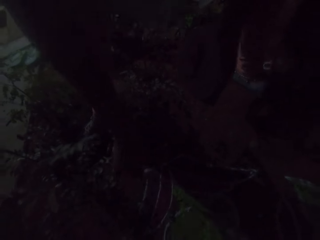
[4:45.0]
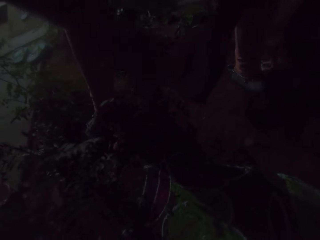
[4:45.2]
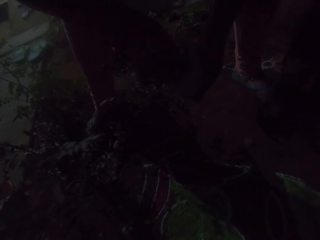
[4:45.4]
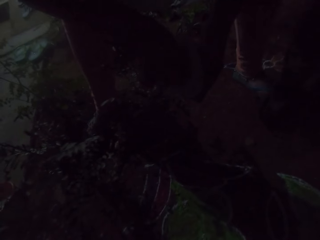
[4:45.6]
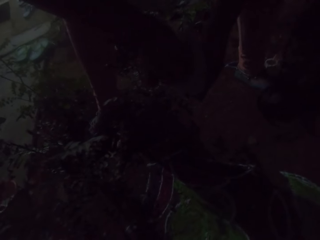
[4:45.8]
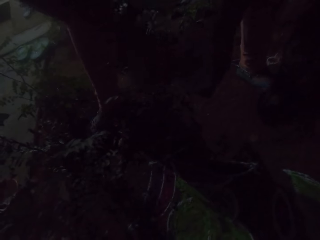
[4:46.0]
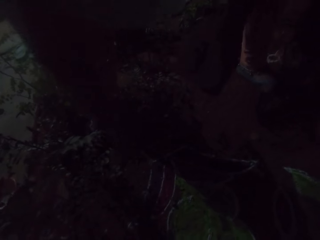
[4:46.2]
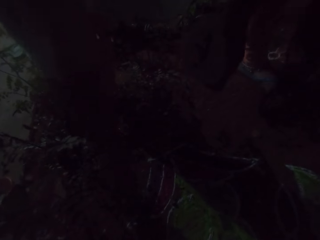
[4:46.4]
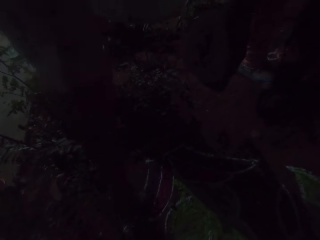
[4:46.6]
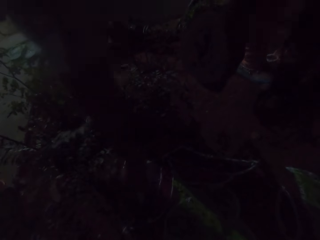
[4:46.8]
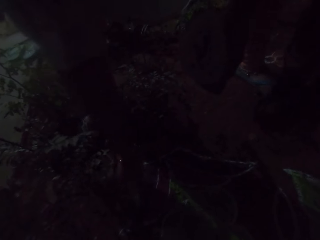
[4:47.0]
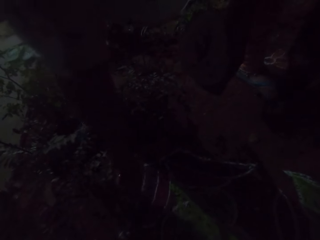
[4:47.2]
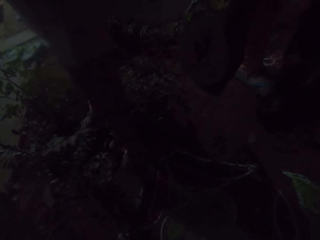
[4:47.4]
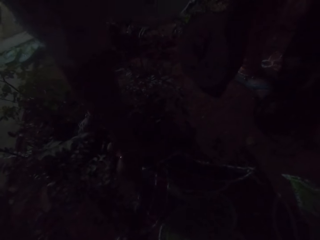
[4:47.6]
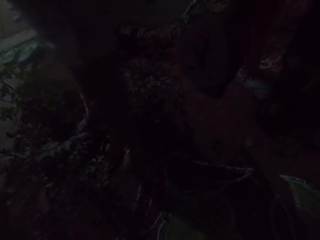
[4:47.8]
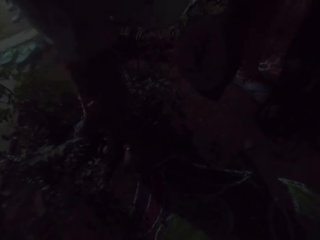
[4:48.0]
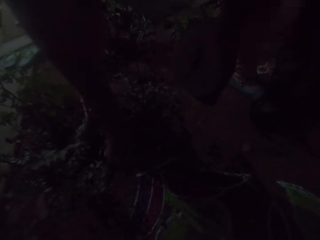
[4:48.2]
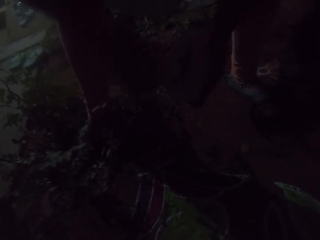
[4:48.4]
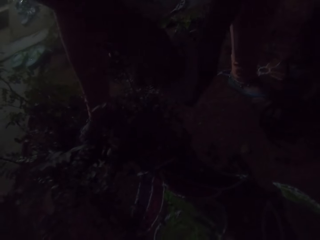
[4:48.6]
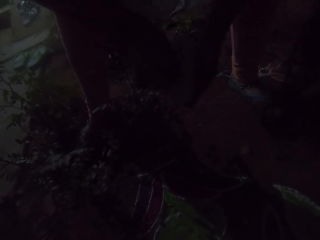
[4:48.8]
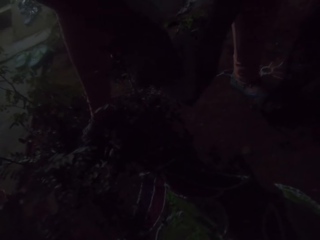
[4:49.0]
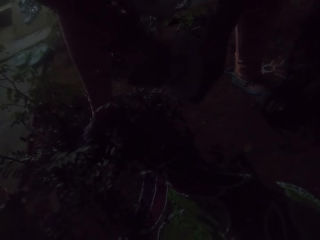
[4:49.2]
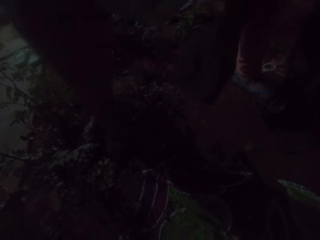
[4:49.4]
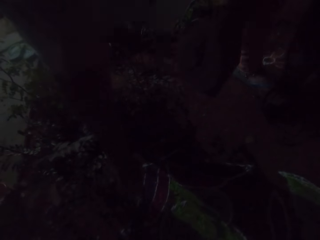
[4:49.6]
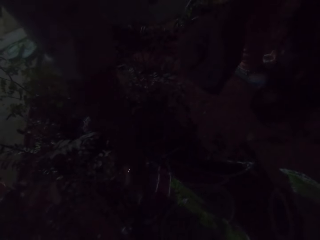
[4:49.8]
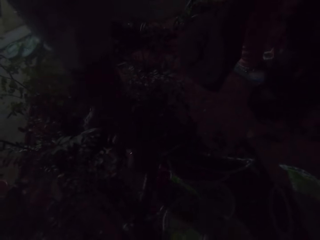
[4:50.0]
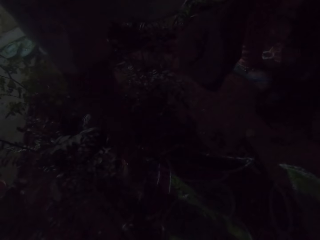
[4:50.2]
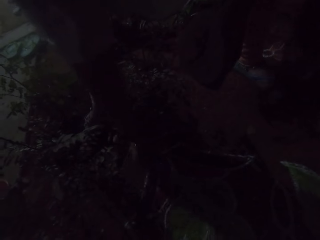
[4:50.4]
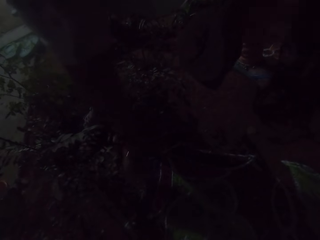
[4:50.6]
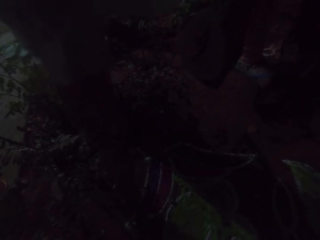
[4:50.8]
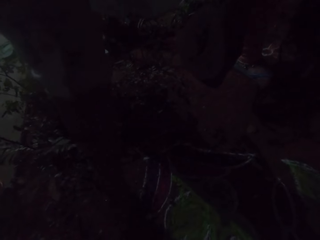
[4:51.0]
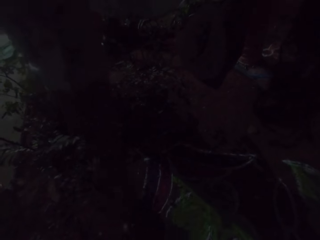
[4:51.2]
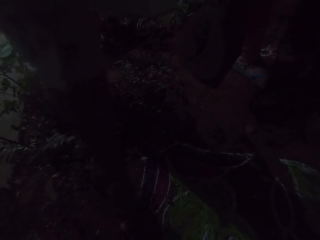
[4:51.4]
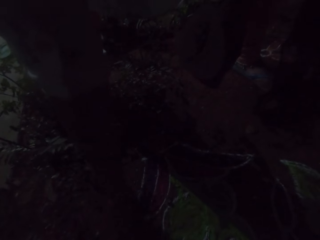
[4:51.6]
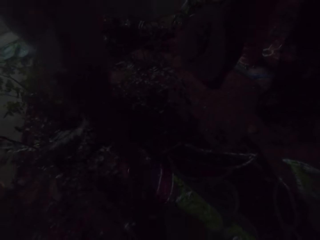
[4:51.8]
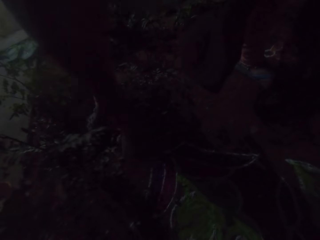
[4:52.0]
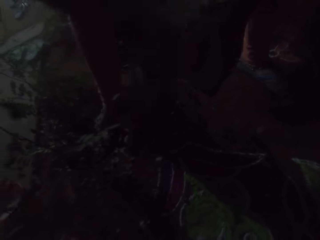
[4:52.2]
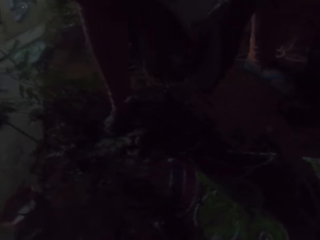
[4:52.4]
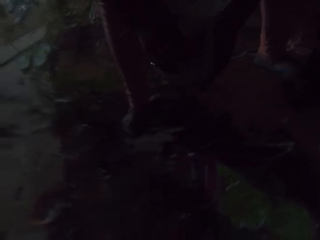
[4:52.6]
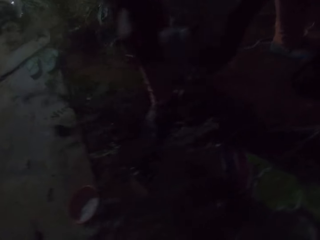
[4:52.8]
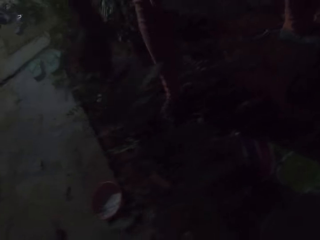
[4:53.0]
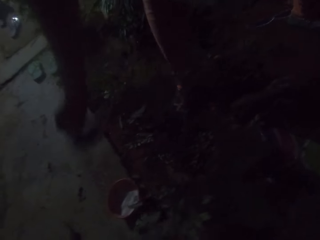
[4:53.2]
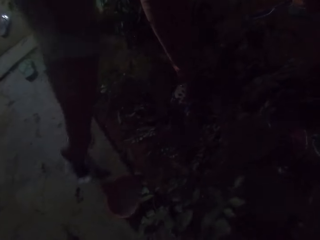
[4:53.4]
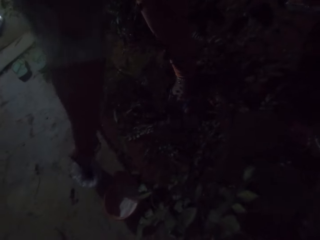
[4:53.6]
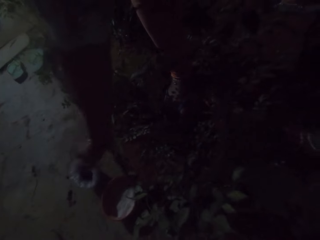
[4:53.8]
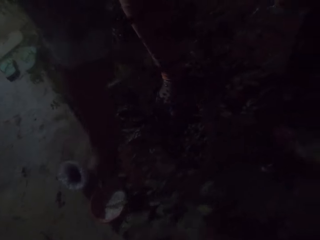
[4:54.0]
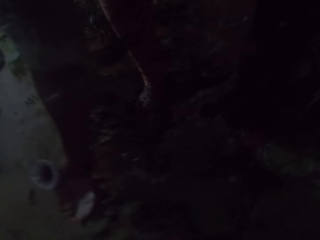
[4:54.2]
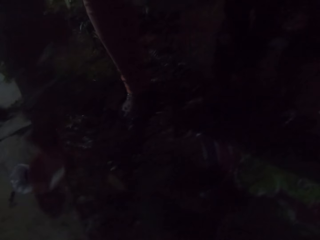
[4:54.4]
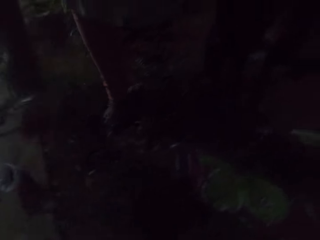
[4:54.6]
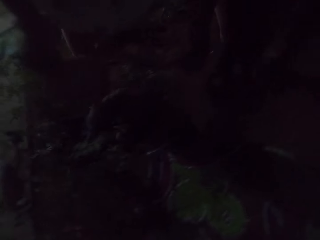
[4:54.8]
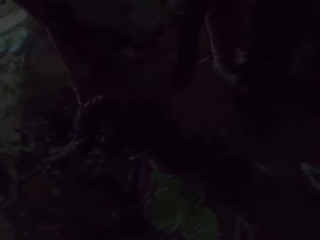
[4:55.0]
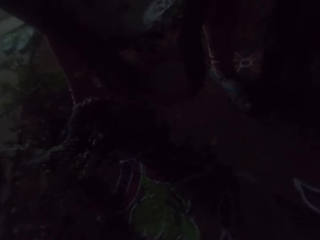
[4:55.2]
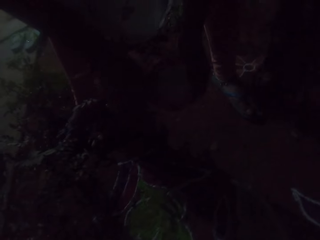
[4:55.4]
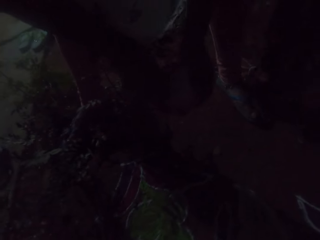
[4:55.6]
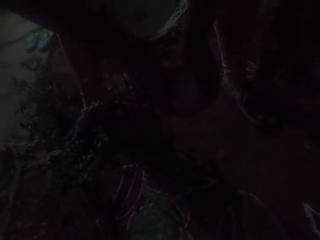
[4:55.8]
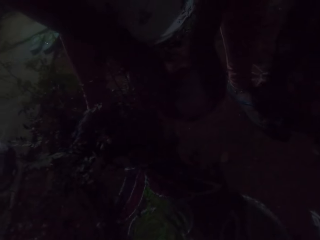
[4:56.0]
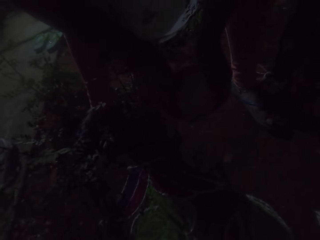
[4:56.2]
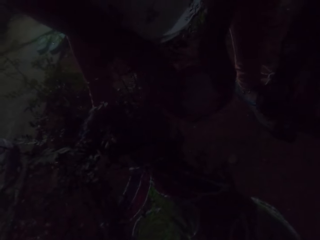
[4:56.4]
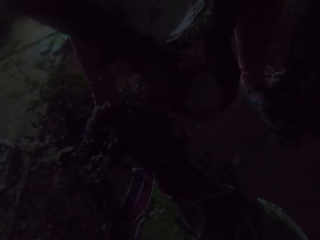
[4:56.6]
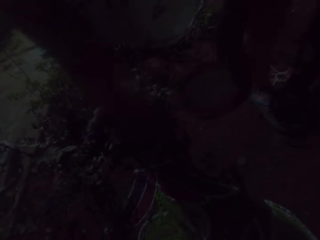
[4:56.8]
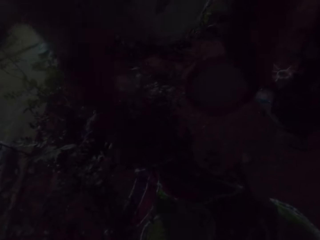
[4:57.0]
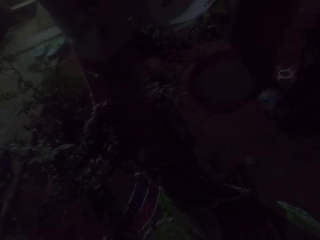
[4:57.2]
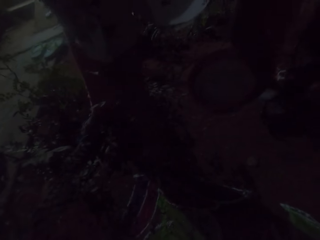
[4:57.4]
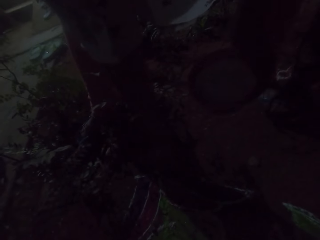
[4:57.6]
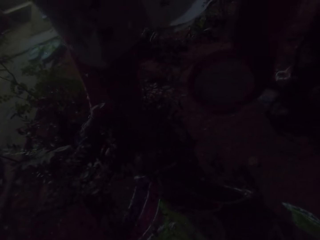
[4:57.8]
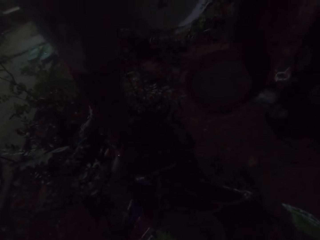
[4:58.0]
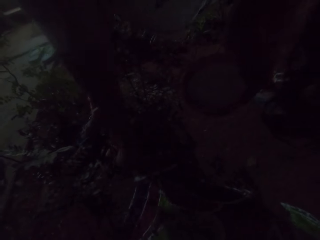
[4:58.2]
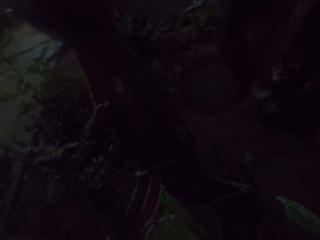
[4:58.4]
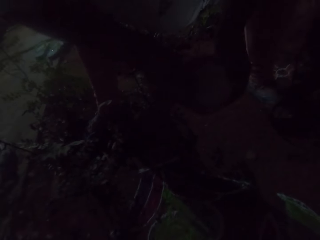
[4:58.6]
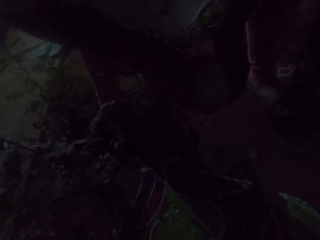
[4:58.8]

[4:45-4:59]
The camera wearer scoops powder from the bag of powder with her right hand. She applies some powder on the floor with her right hand. She scoops powder from the bag of powder with her right hand. She applies some powder on the floor with her right hand. She passes the nylon from her left hand to her right hand. She drops the nylon on the floor with her right hand. She picks the bowl from the floor with her right hand. She holds the bowl with both hands. She drops something on the floor. She scoops powder from the bowl with her right hand. She applies some powder on the floor with her right hand. She puts something in the container.

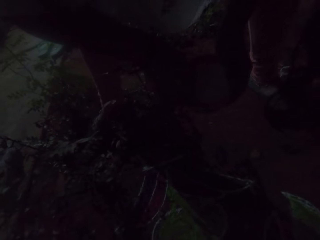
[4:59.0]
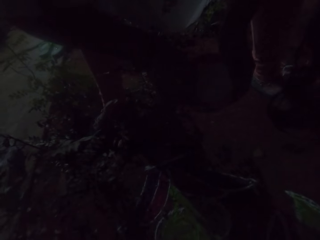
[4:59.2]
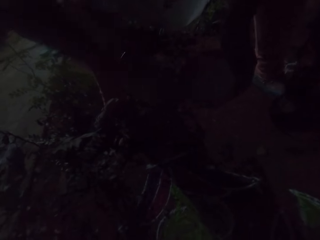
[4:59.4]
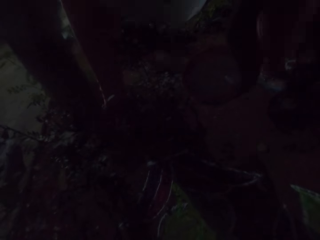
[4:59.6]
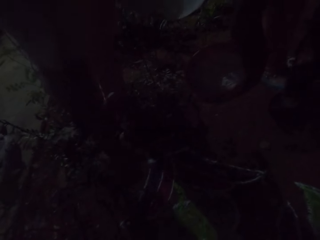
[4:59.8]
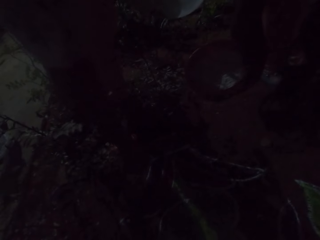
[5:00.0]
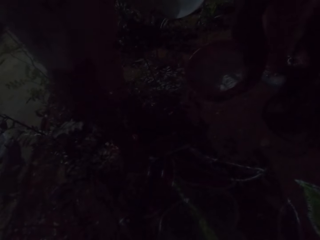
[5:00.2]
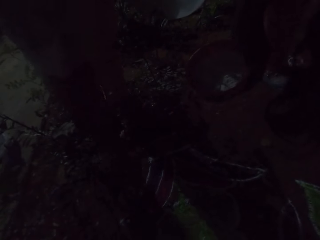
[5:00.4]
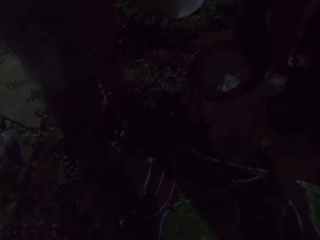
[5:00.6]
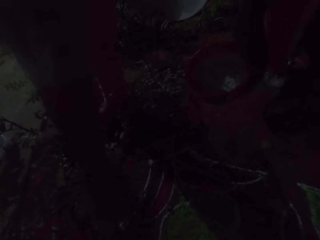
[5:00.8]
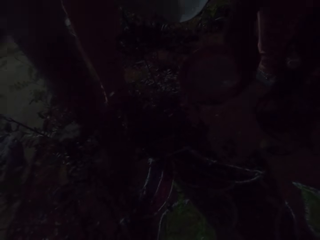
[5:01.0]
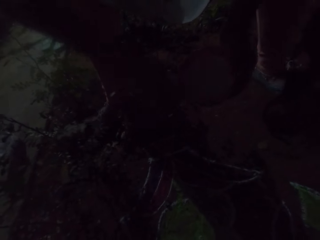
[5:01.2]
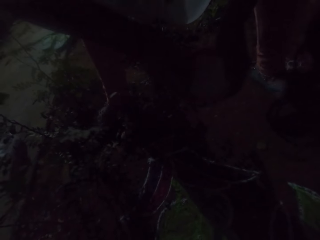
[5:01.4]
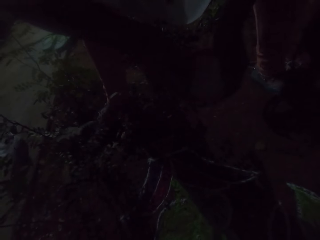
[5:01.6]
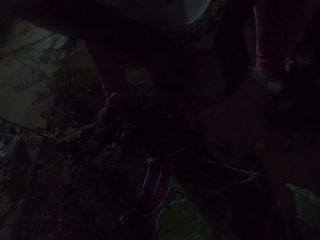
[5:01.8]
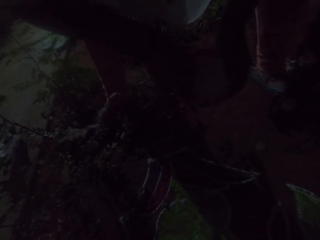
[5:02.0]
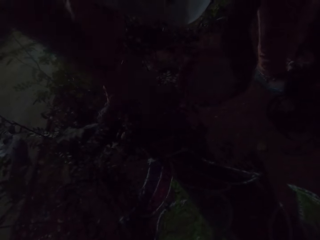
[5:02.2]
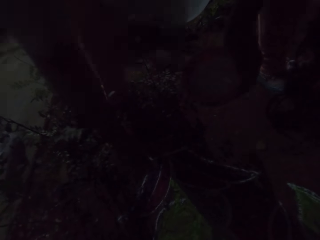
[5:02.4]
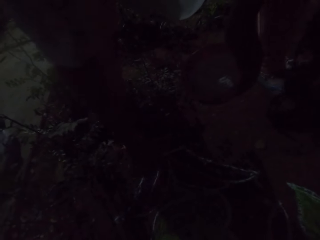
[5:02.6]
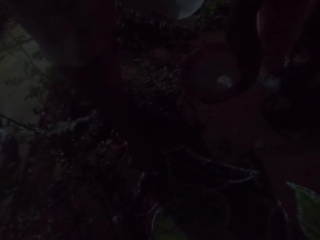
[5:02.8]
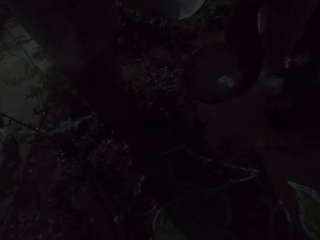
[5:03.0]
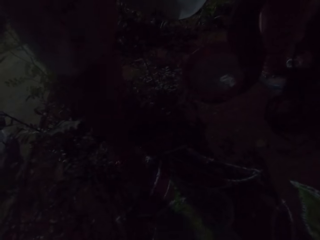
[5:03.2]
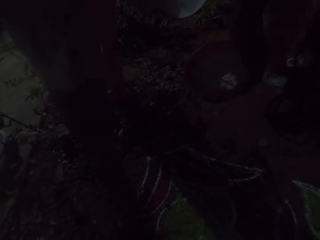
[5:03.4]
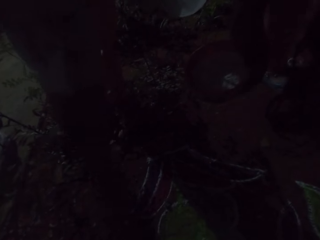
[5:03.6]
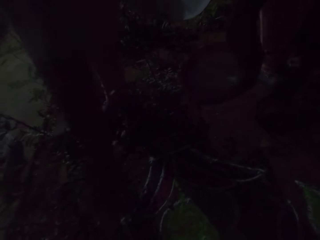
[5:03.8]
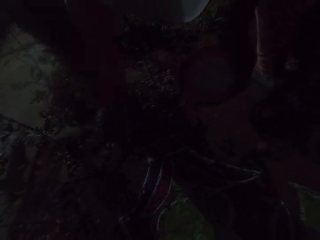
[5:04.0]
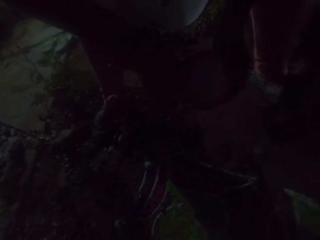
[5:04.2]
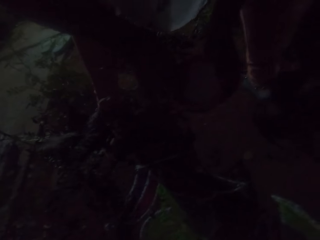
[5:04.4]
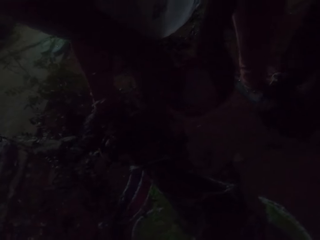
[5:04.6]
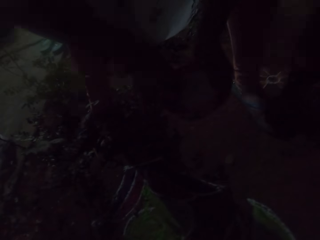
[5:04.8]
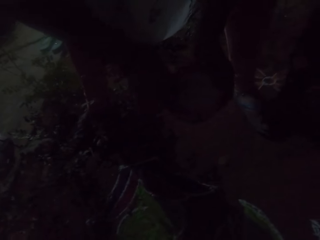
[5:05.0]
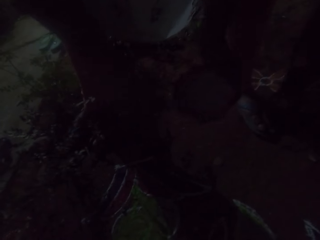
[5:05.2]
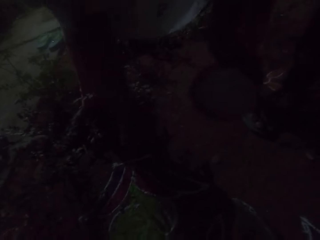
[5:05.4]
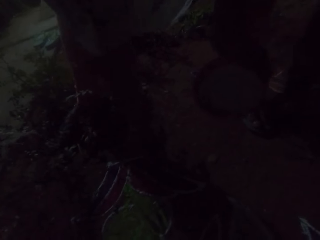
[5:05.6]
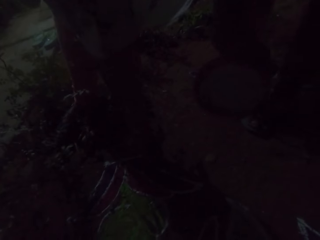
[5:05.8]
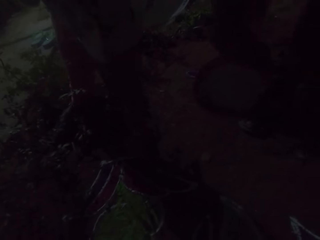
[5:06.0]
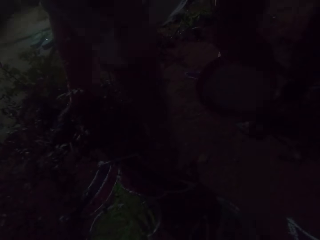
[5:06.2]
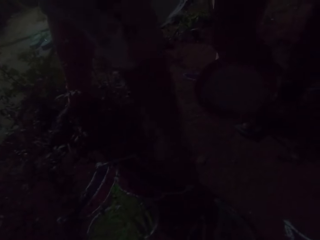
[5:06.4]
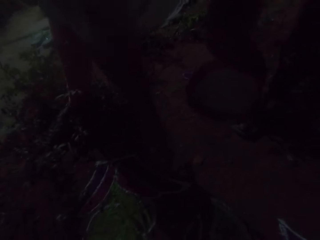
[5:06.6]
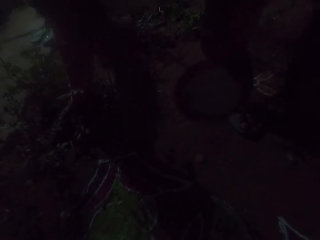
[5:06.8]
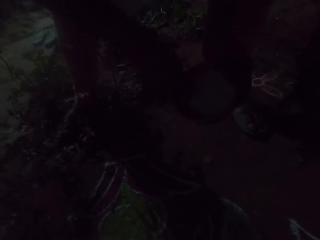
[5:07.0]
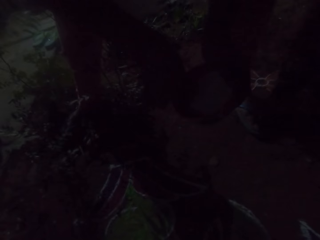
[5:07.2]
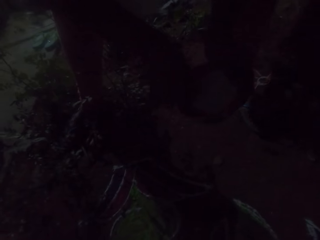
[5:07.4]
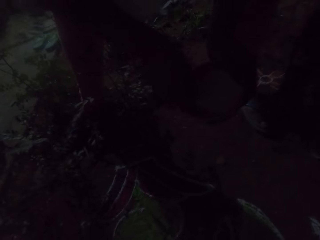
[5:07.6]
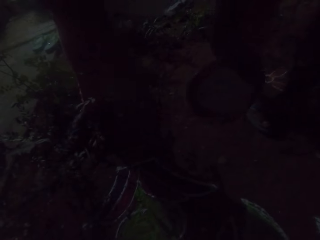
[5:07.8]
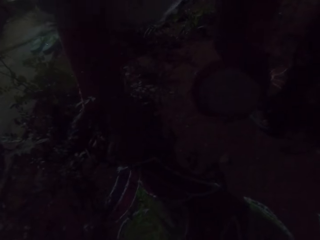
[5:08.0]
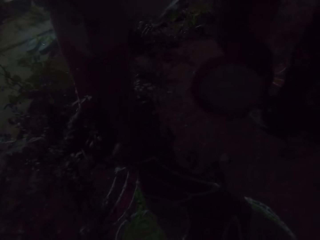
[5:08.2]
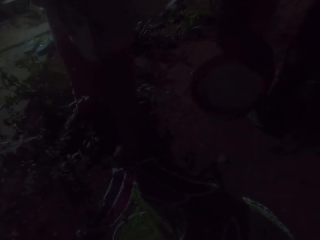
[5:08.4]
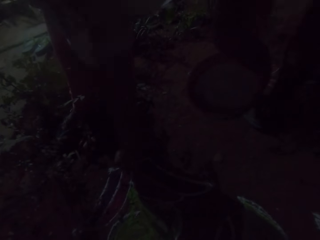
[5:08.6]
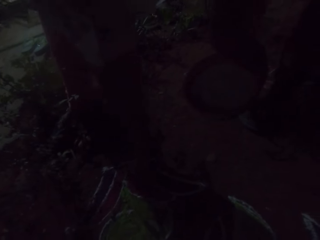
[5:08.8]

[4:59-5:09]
The camera wearer scoops powder from the bowl with her right hand. She applies some powder on the floor with her right hand. She puts something in the container. She scoops powder from the bowl with her right hand. She applies some powder on the floor with her right hand. She puts something in the container. She scoops powder from the bowl with her right hand. She applies some powder on the floor with her right hand. She puts something in the container. She scoops powder from the bowl with her right hand. She applies some powder on the floor with her right hand.
